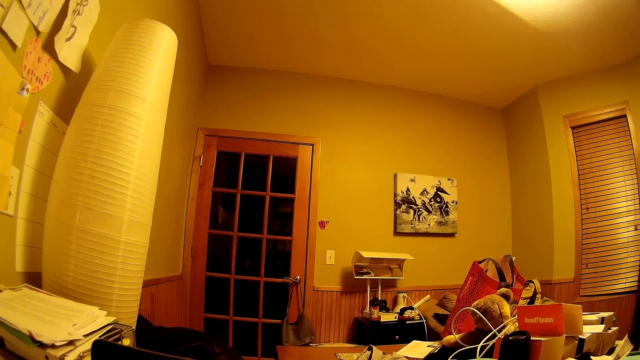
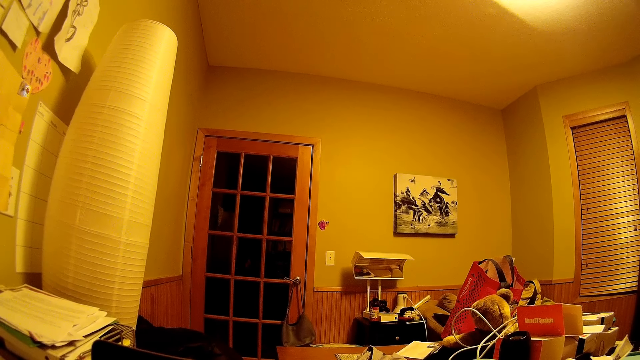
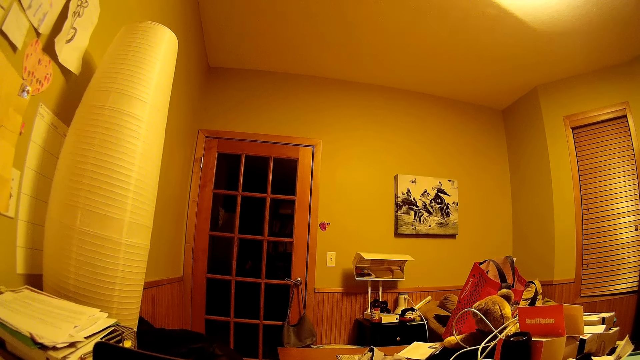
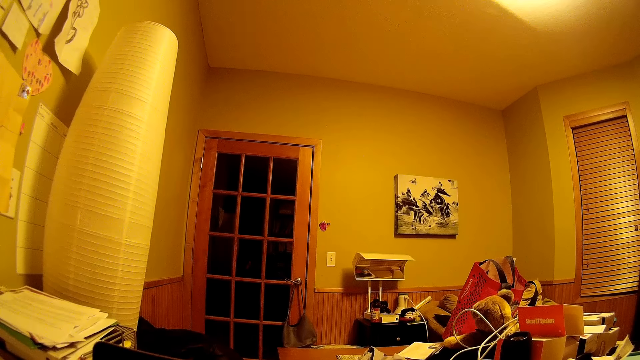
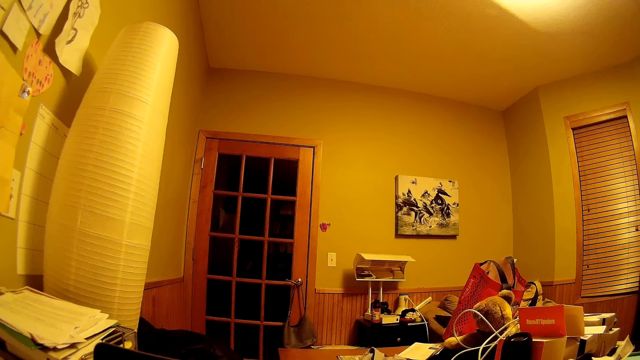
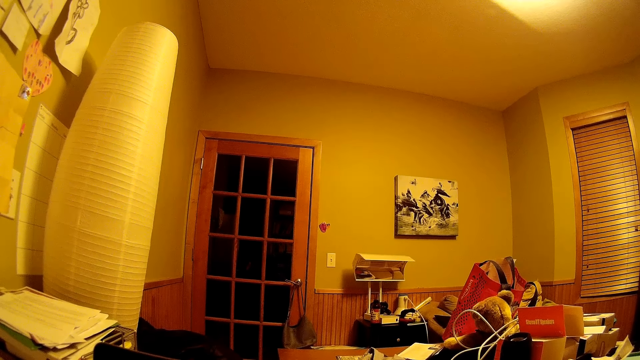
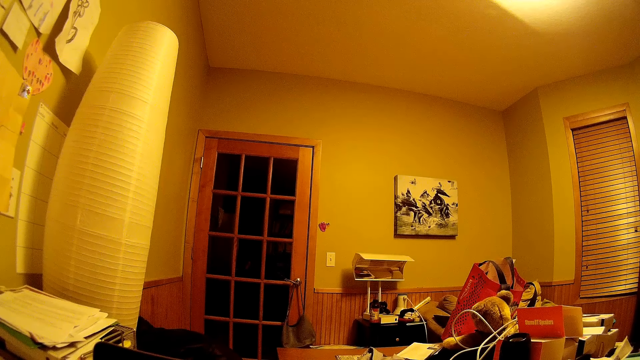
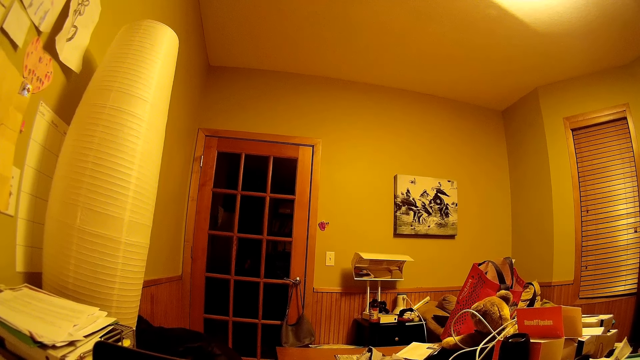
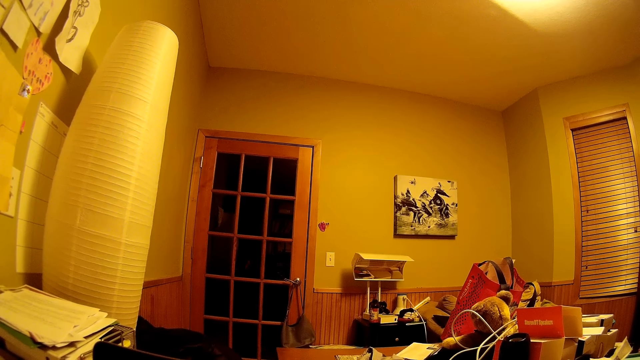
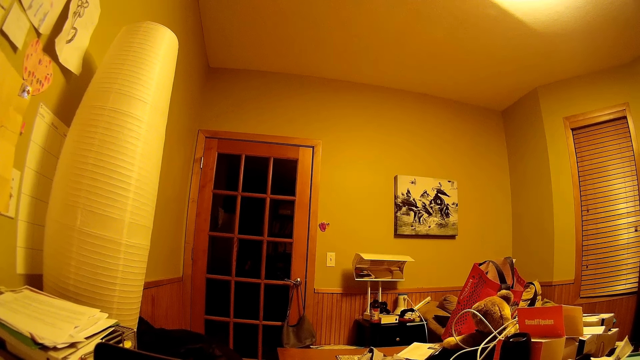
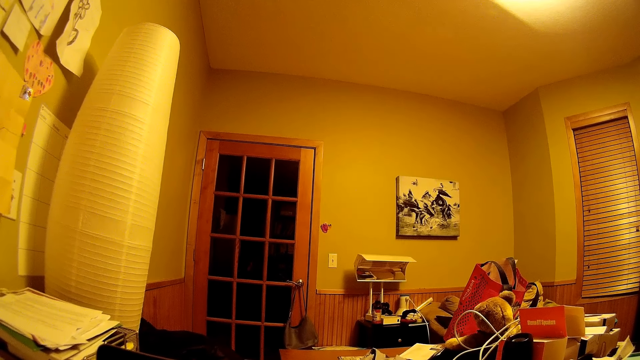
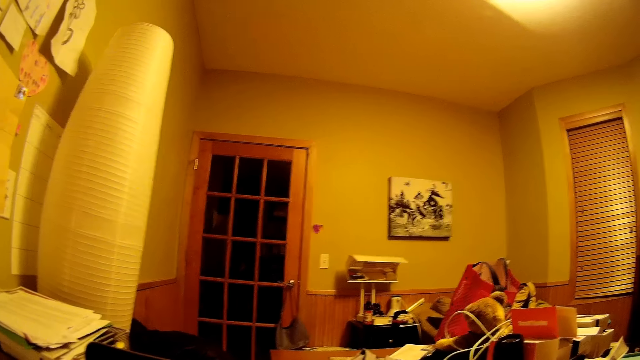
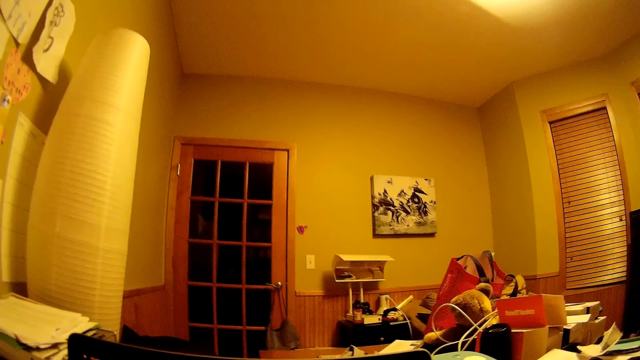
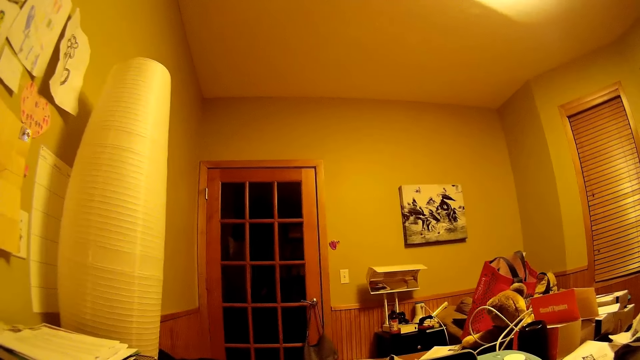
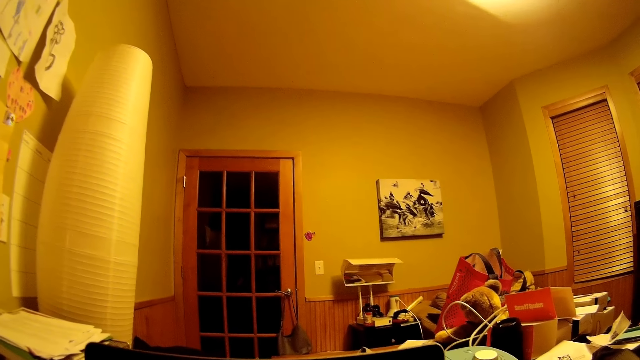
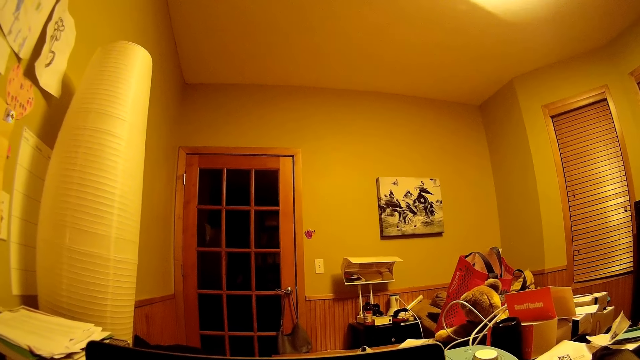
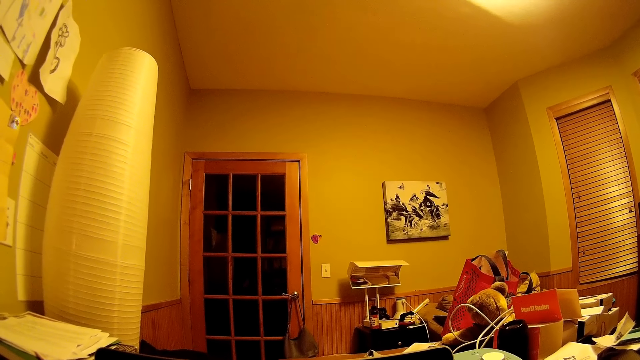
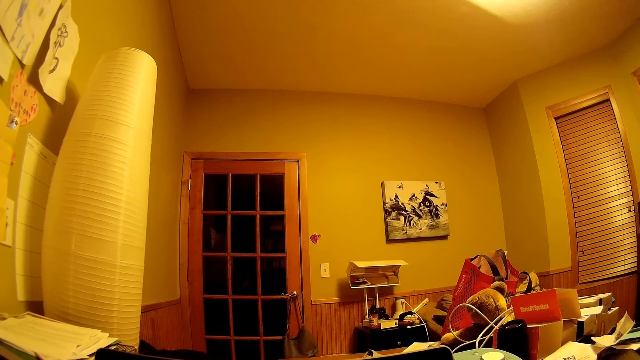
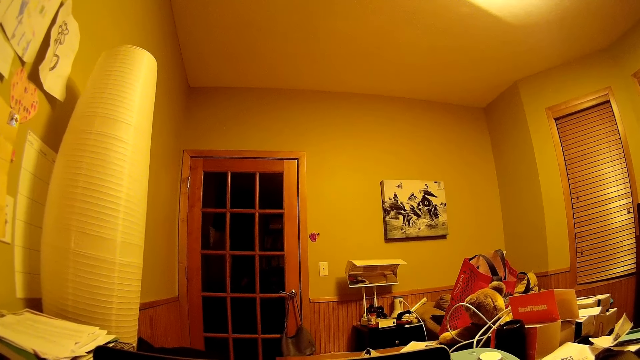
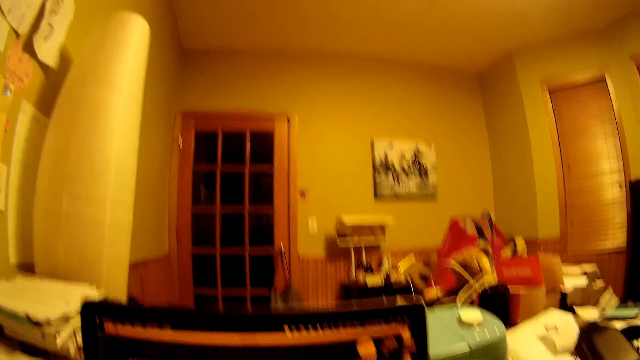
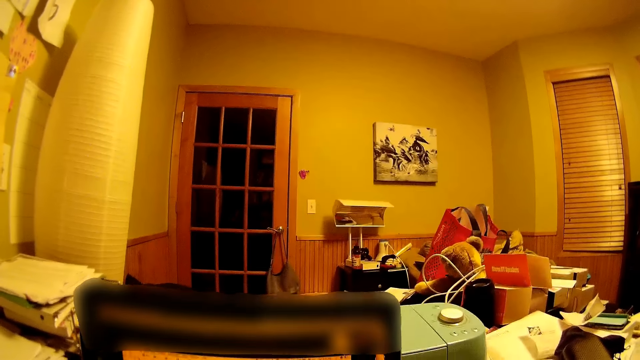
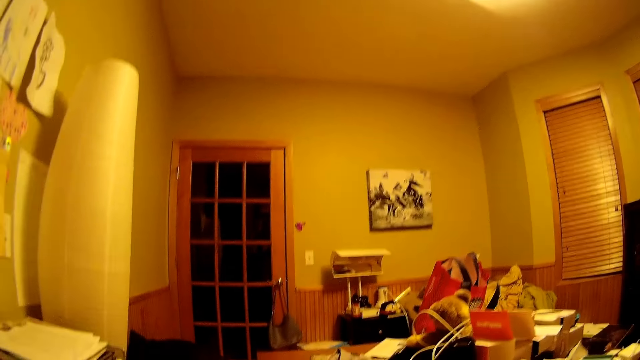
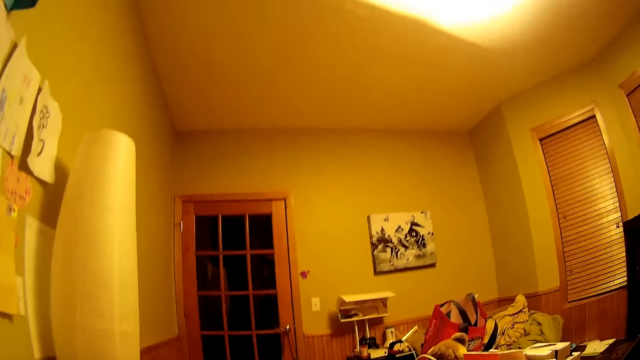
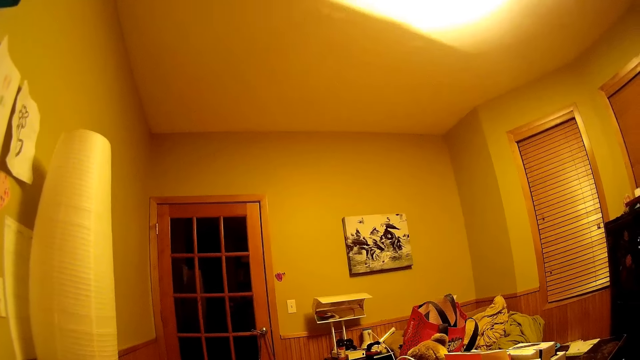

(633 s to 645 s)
The camera wearer stares around.

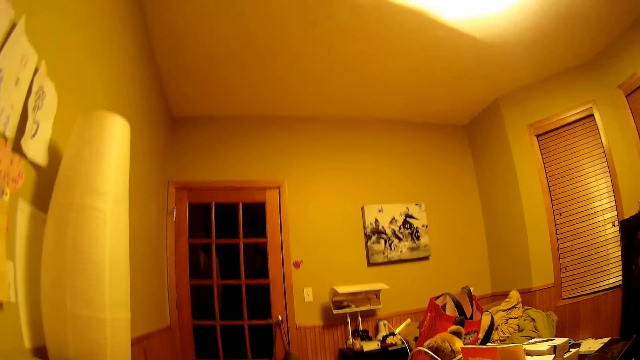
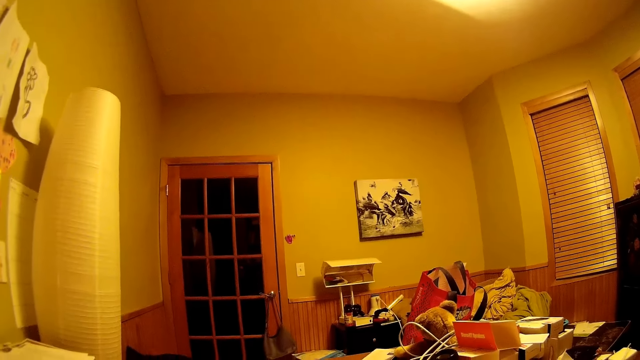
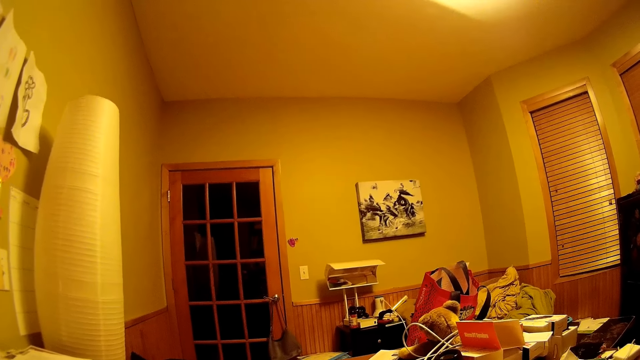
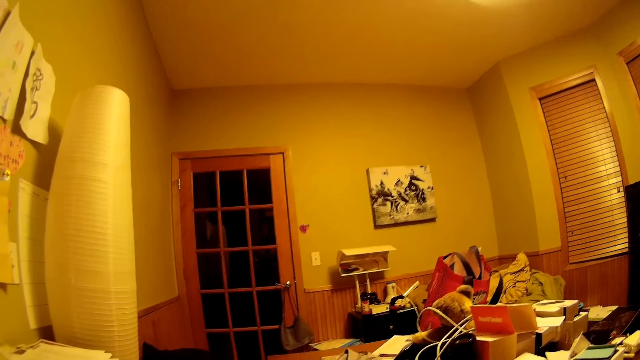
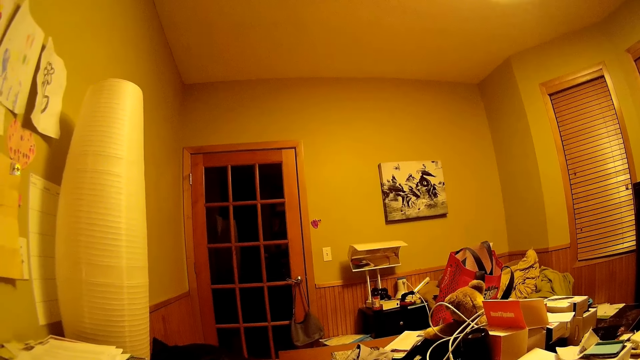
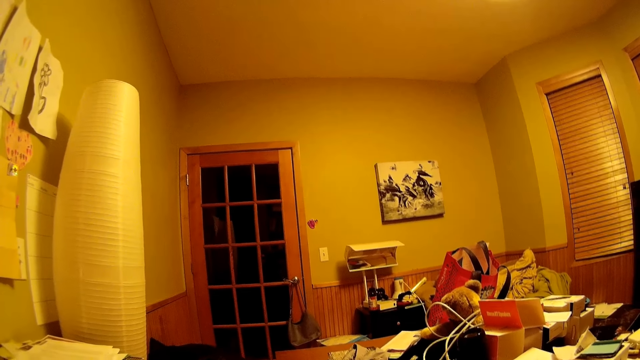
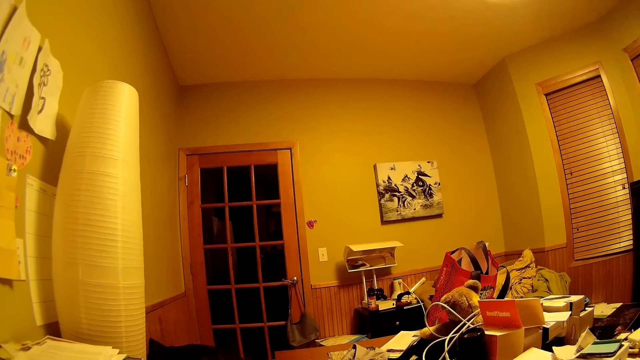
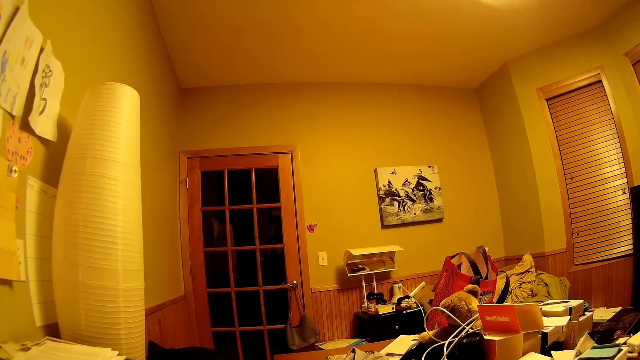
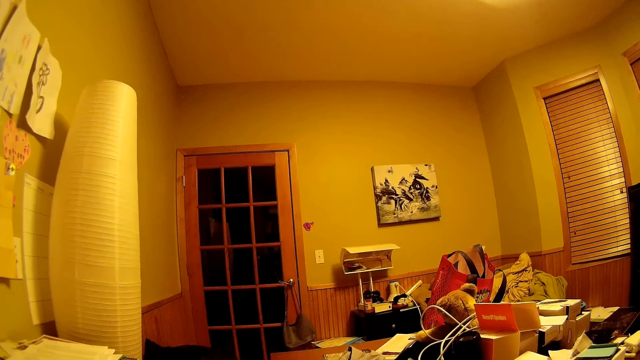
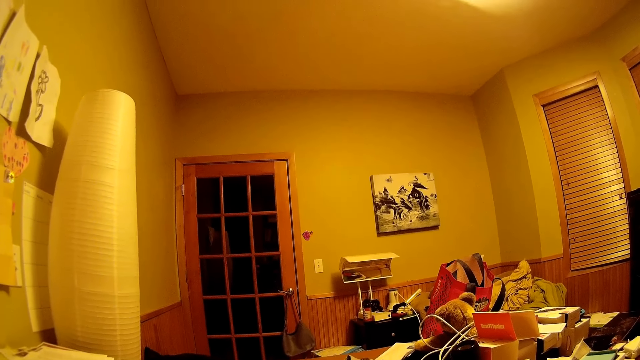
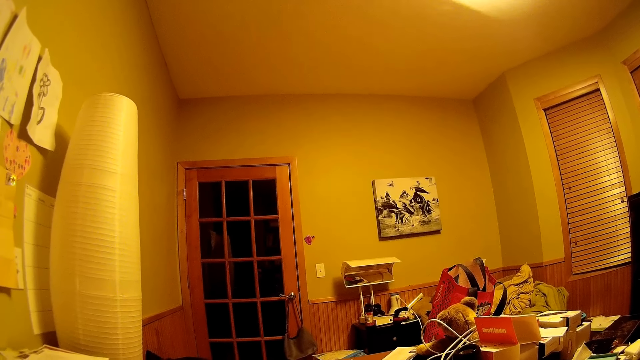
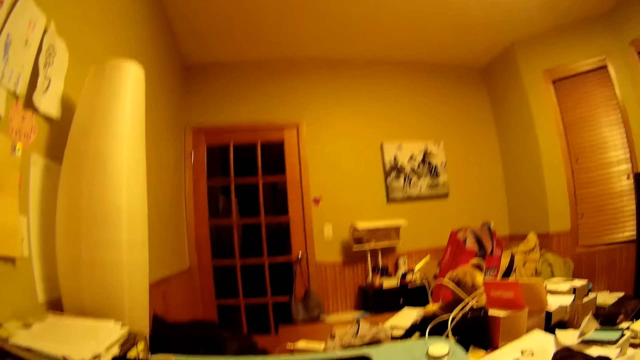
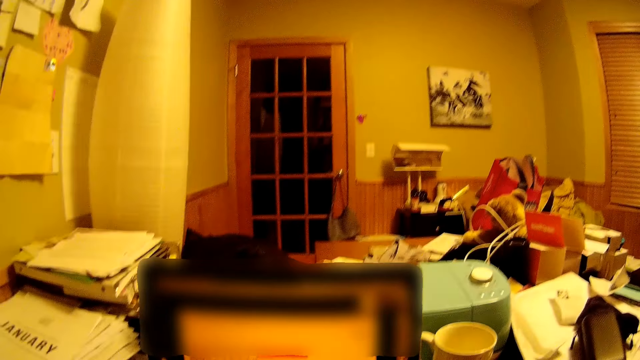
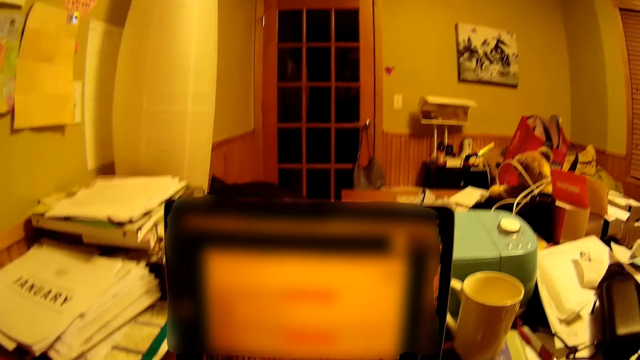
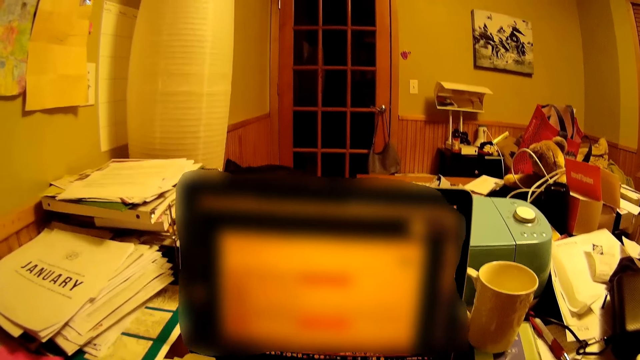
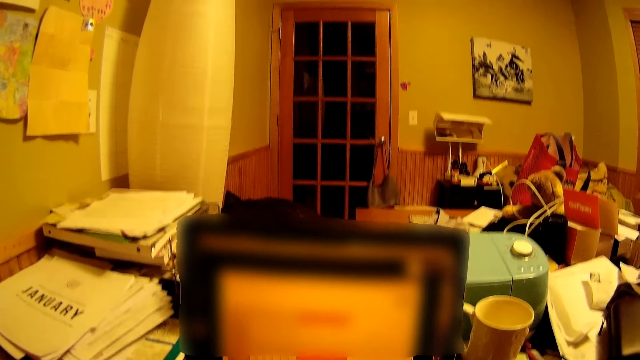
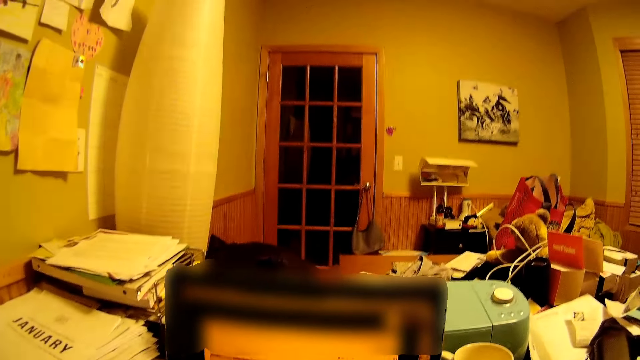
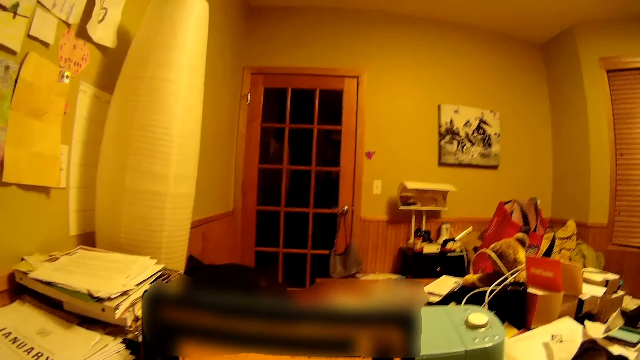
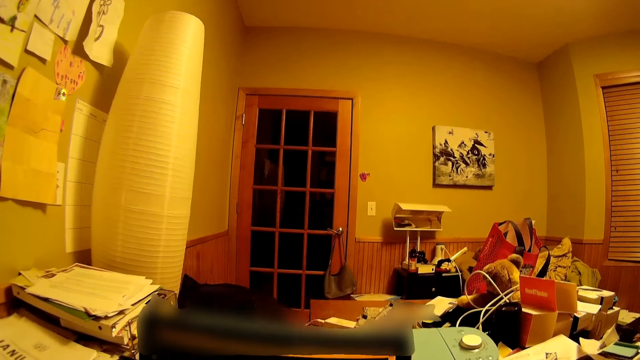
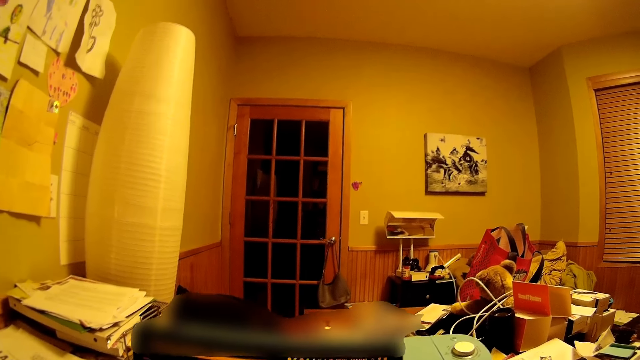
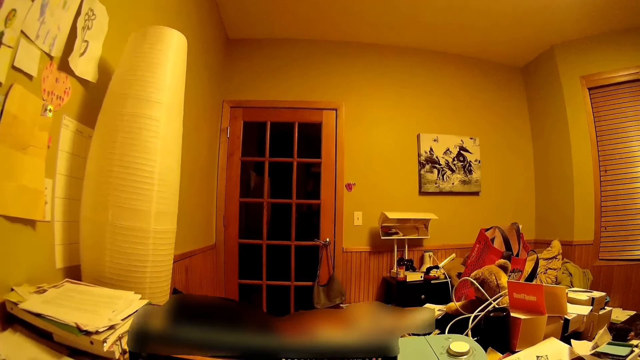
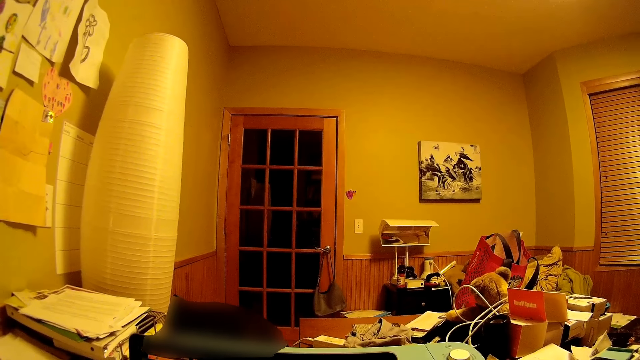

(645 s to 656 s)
The camera wearer operates the computer.
